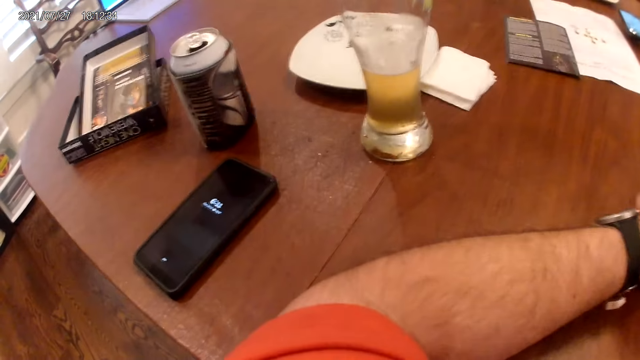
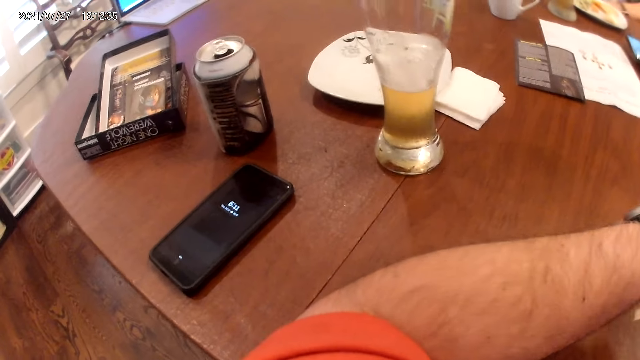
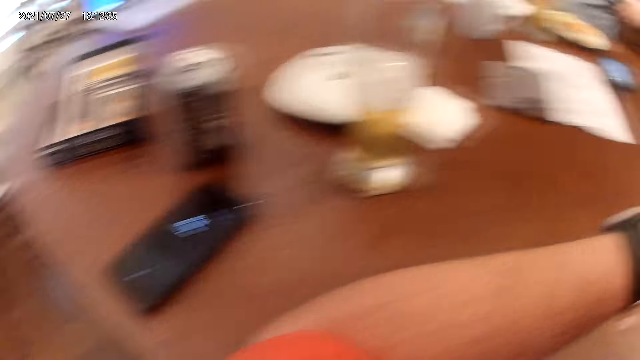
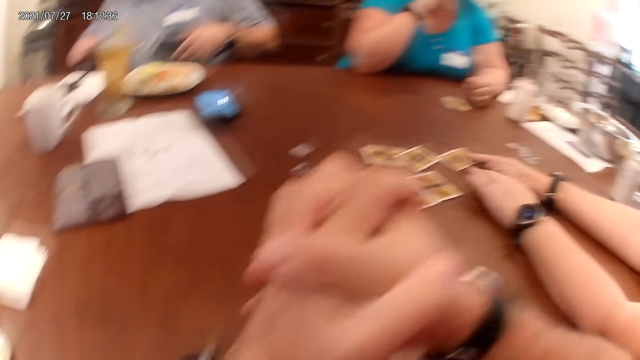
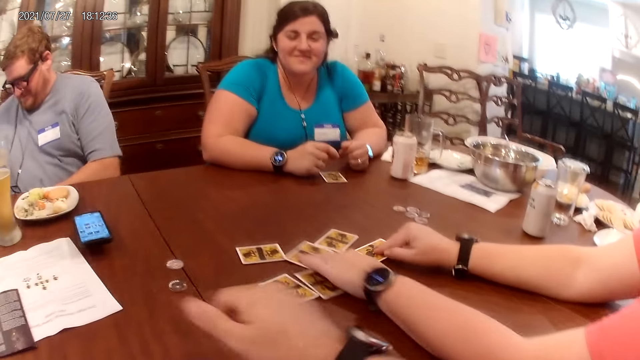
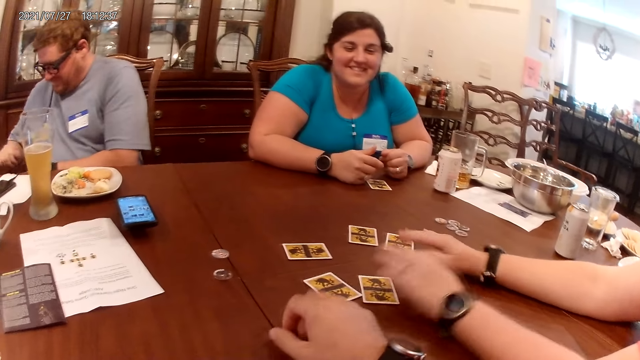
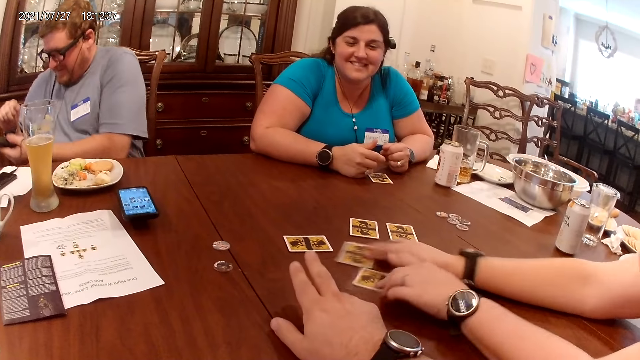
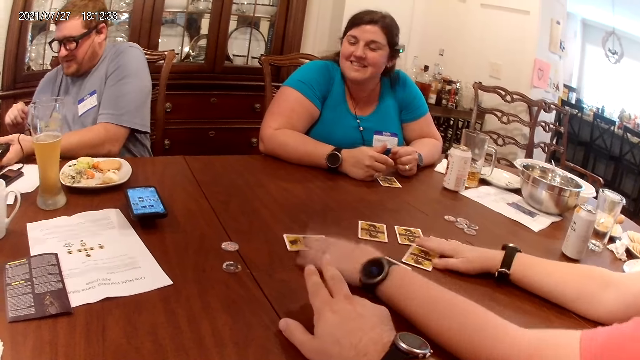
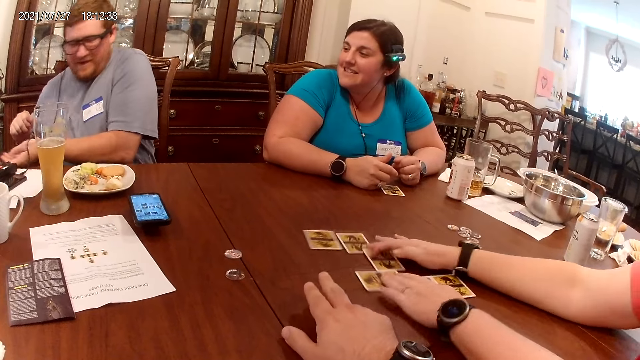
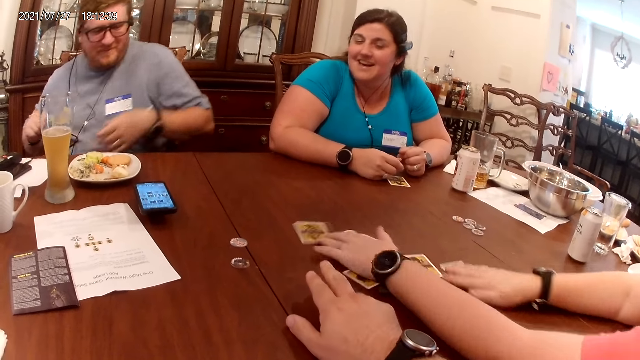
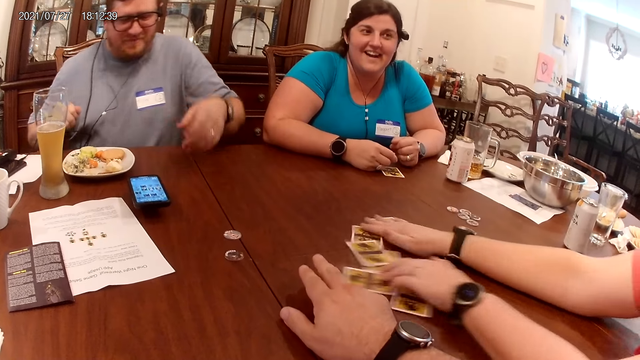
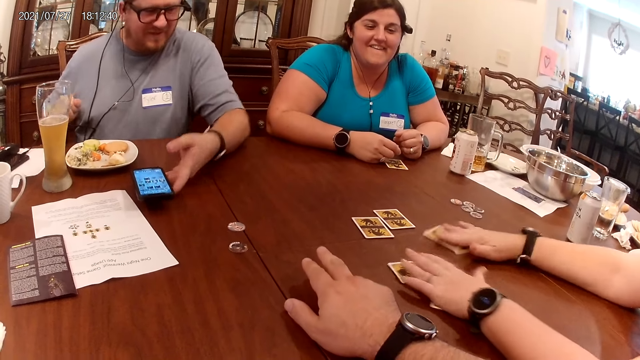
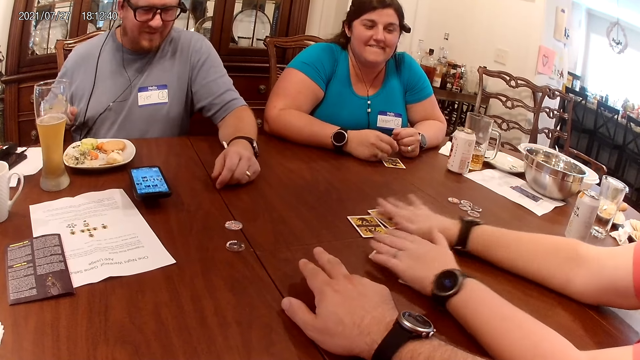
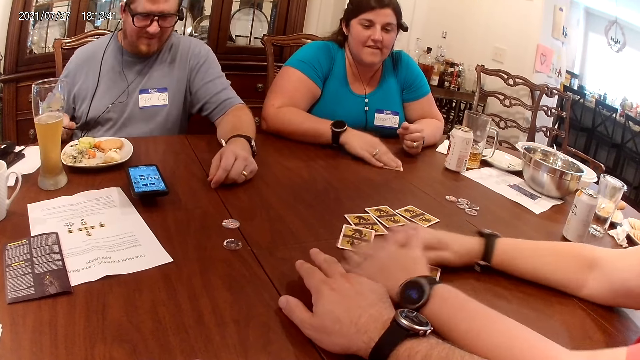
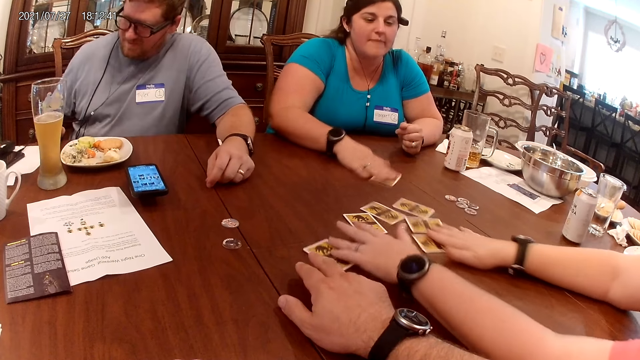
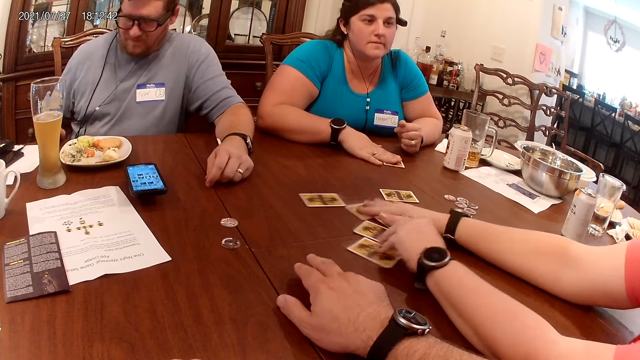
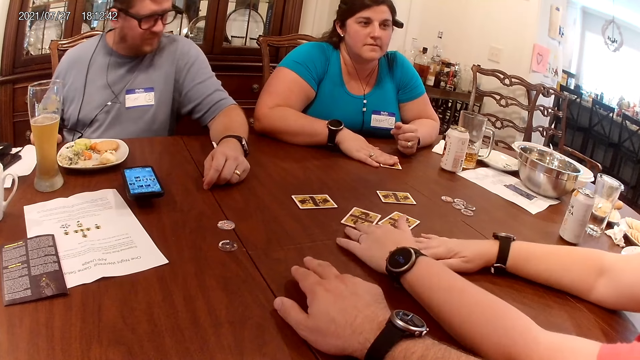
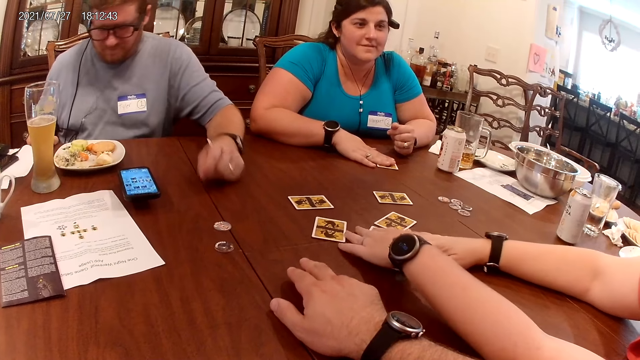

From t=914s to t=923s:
A woman shuffles the cards on the table with her hands. A man drops a mic on the table with his right hand. Another woman drags the card on the table with her right hand.

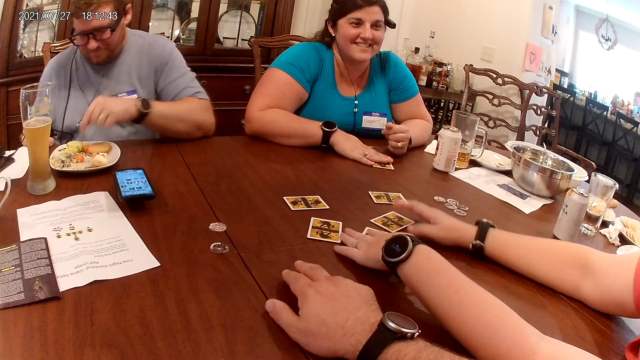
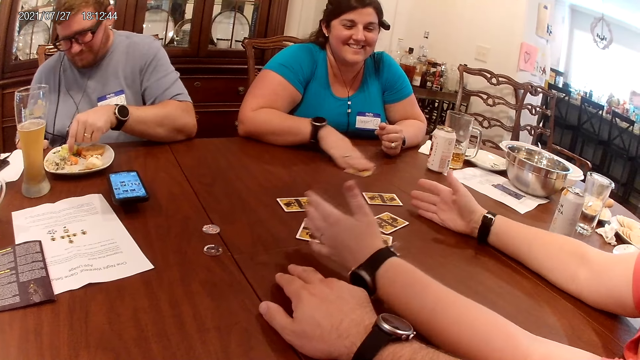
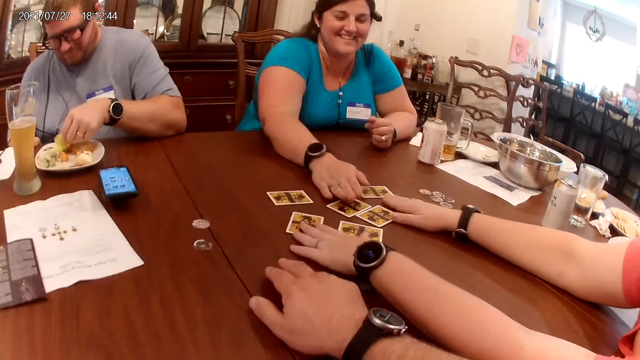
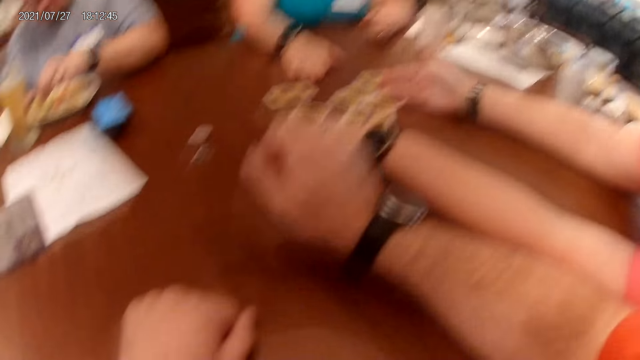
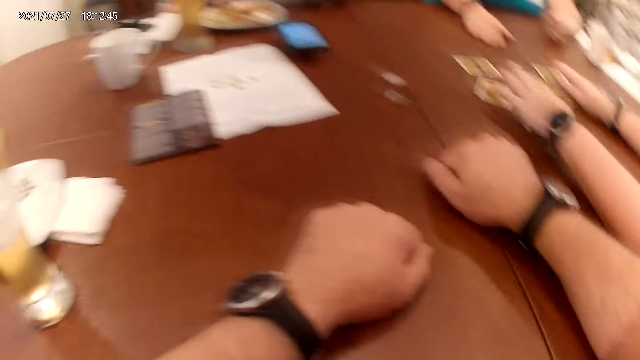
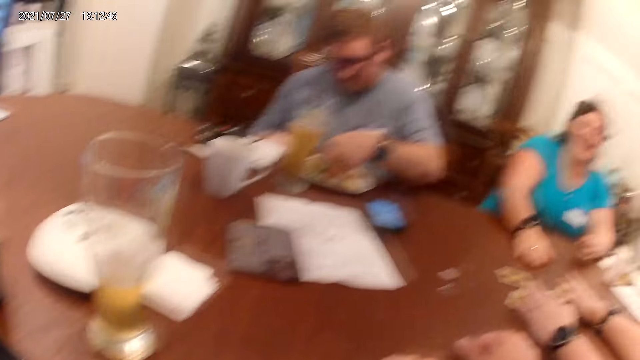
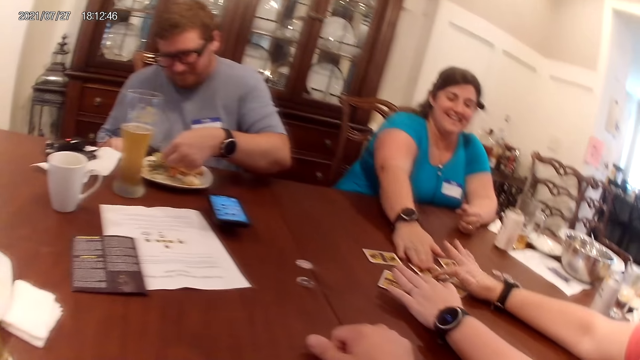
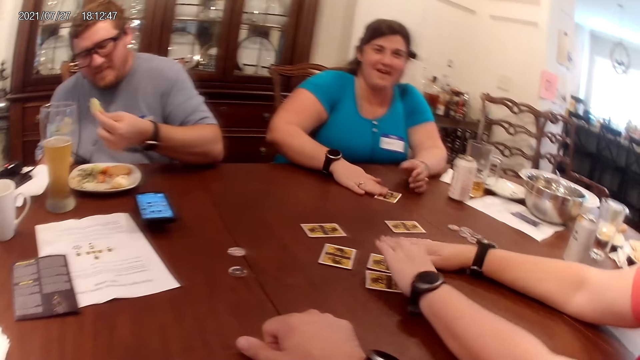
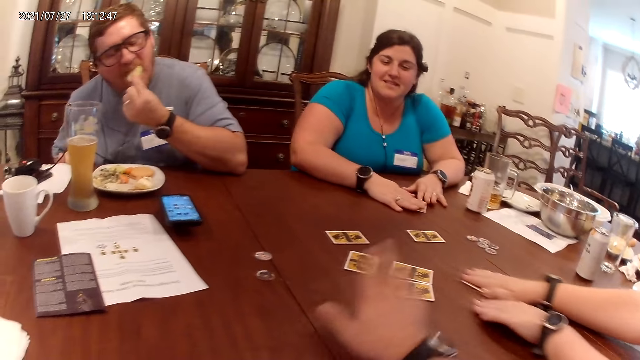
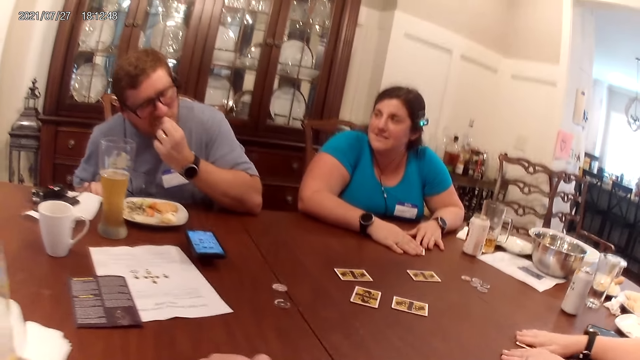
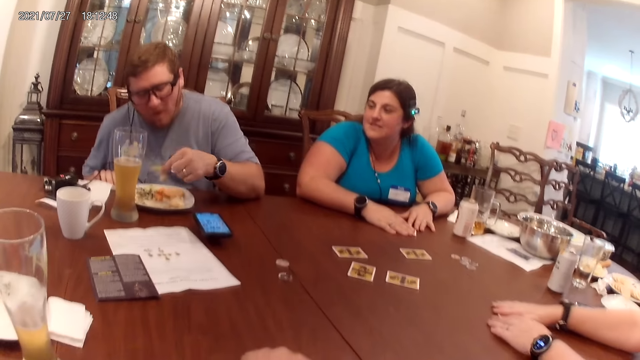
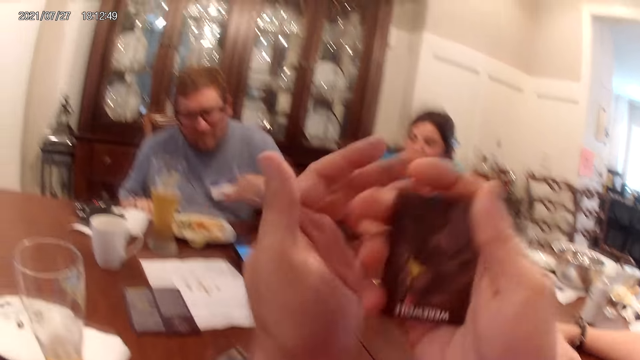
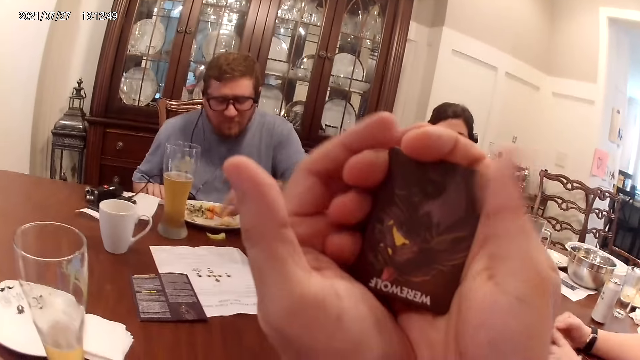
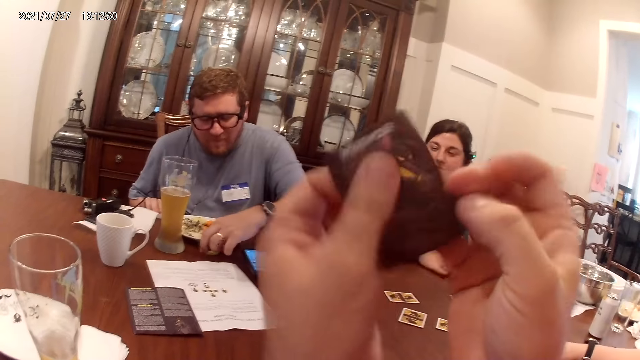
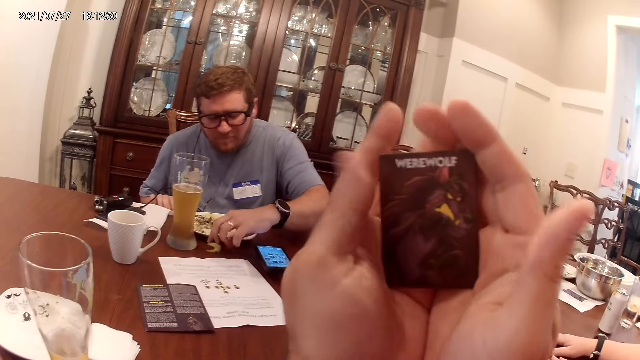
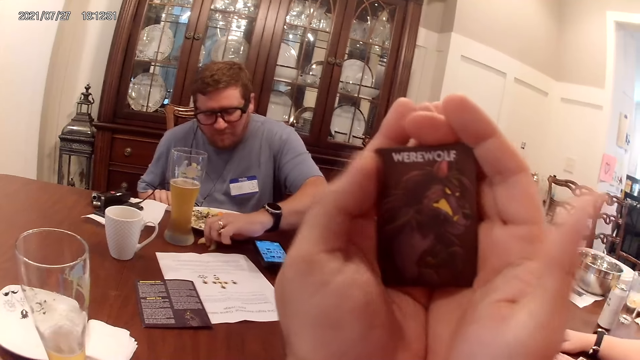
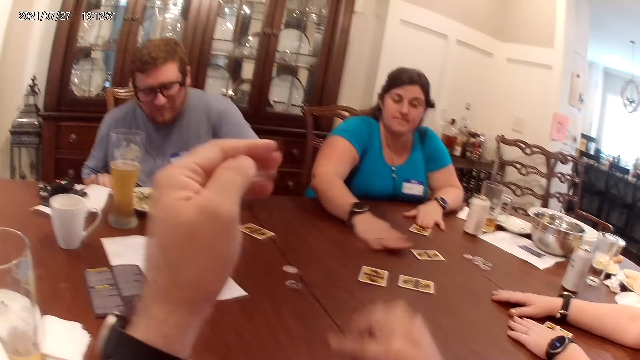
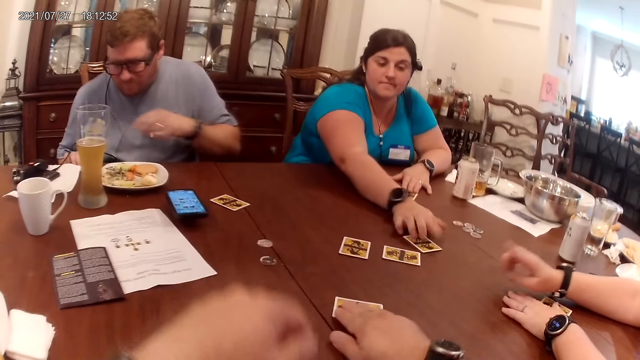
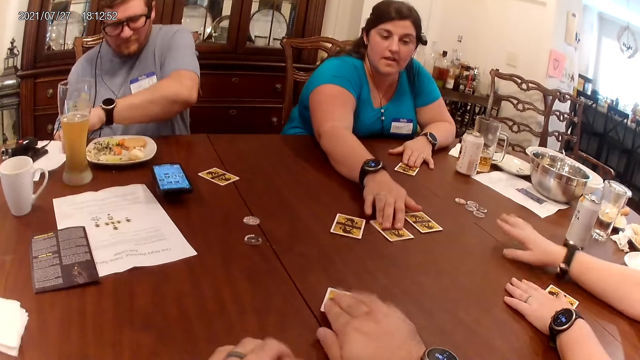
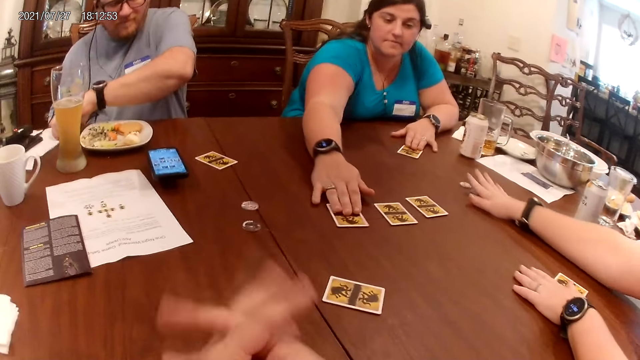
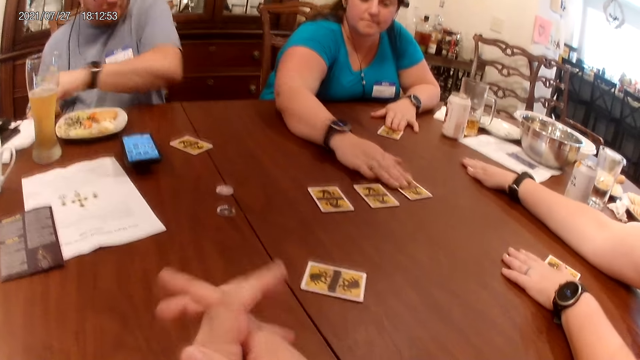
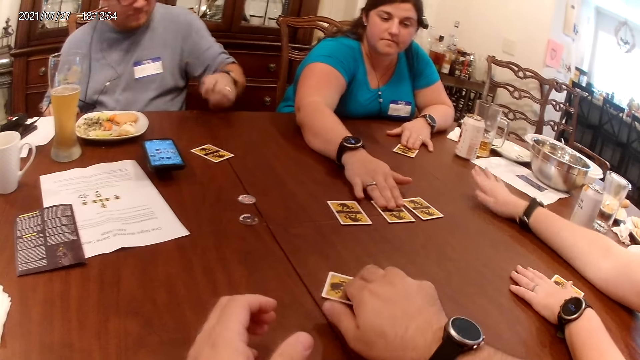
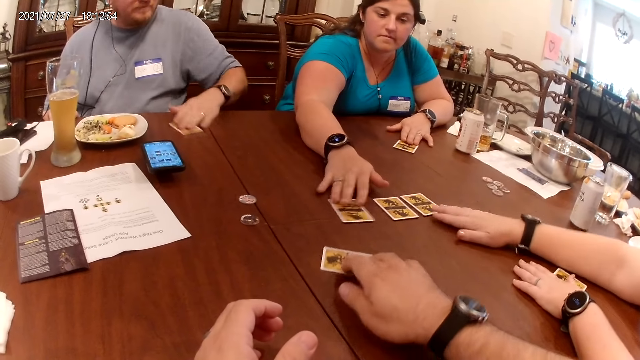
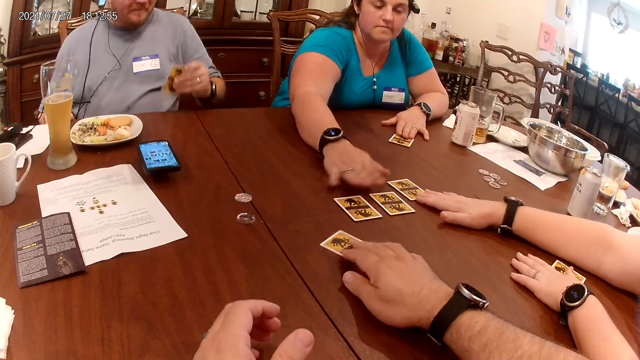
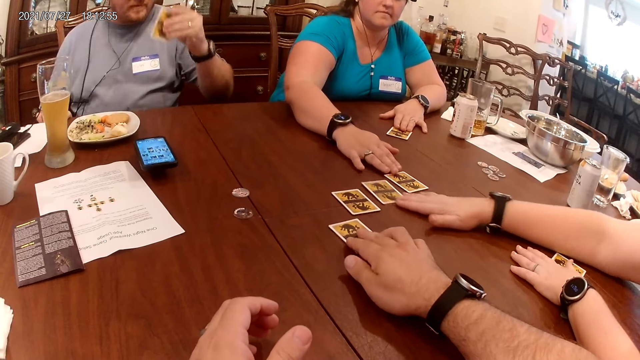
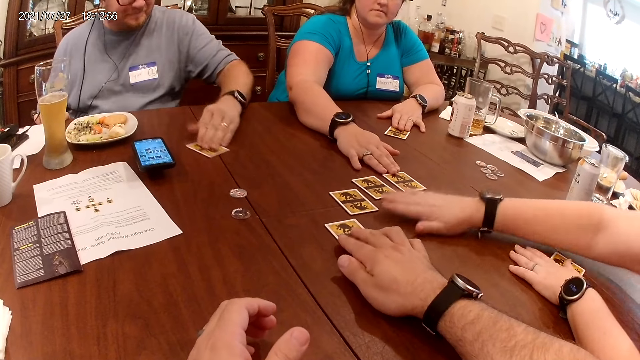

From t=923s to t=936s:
A woman drags the card on the table with her right hand. The camera wearer hits his right hand on the table. A man lifts a slice of potato in a plate with his left hand. The woman drags the card on the table with her right hand. Another woman drags the card on the table with her right hand. The man eats the food in his left hand. The first woman holds the card on the table with her left hand. The camera wearer drags the card on the table with his right hand. The man drops the slice of potato in his left hand on the table. The camera wearer lifts his hands and lifts a card with his right hand. He flips the card in his hands. He looks at the card. The man lifts the slice of potato on the table with his left hand. The first woman drags the card on the table with her right hand. The camera wearer drops the card in his left hand on the table. The other woman demonstrates with her right hand. The first woman arranges the cards on the table with her right hand. The man wipes his left hand on a tissue on the table. The other woman moves the role tokens on the table with her right hand. The camera wearer moves the card on the table with his right hand. The man drags the card on the table with his left hand. The other woman pushes the card on the table with her right hand. The man lifts the card in his left hand. The other woman pushes the card on the table with her right hand. The man drops the card in his left hand on the table and pushes the card on the table with his left hand.
